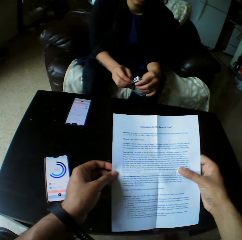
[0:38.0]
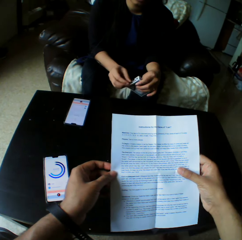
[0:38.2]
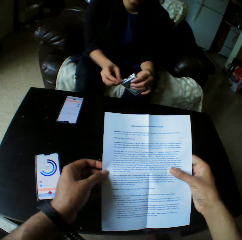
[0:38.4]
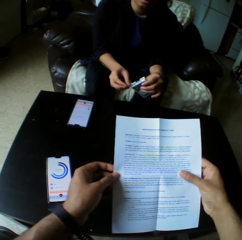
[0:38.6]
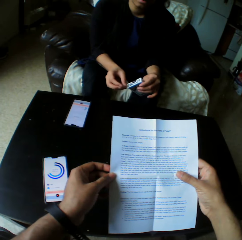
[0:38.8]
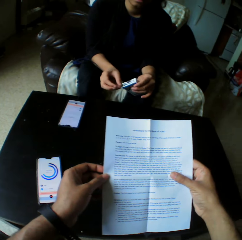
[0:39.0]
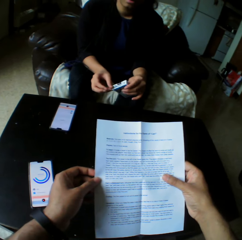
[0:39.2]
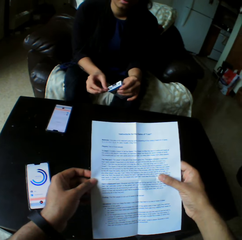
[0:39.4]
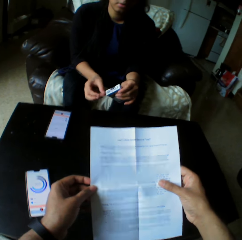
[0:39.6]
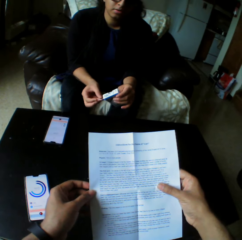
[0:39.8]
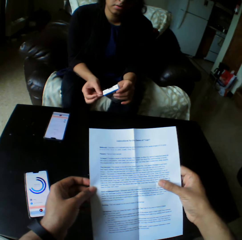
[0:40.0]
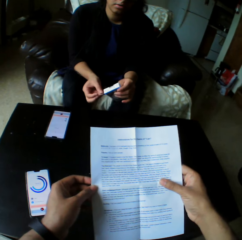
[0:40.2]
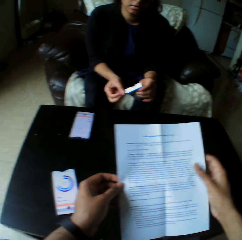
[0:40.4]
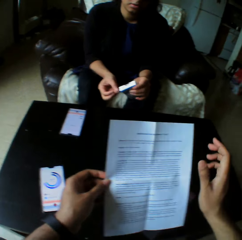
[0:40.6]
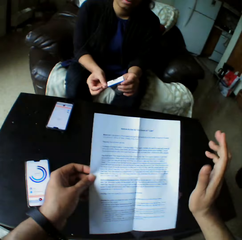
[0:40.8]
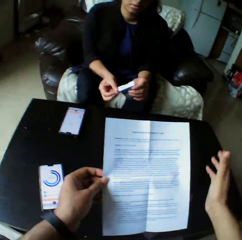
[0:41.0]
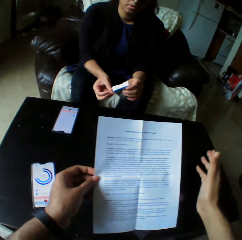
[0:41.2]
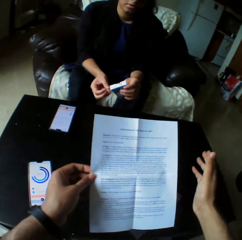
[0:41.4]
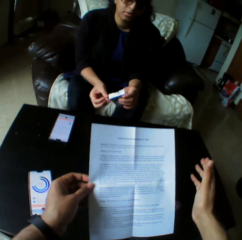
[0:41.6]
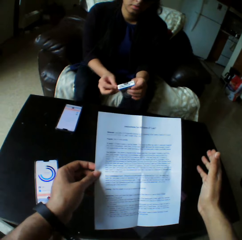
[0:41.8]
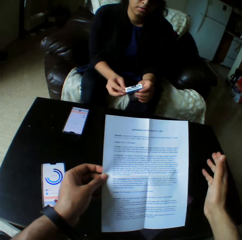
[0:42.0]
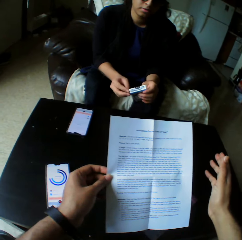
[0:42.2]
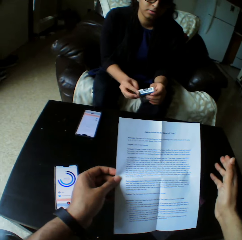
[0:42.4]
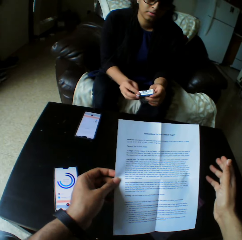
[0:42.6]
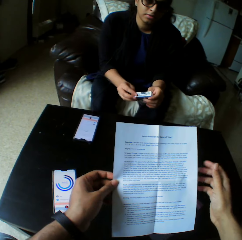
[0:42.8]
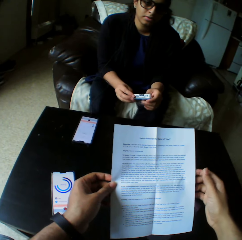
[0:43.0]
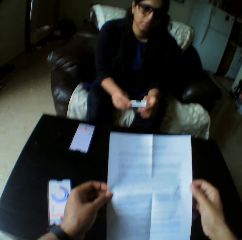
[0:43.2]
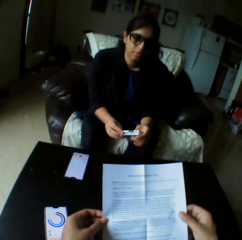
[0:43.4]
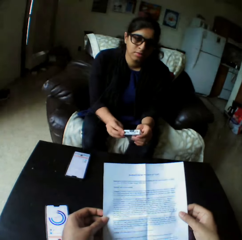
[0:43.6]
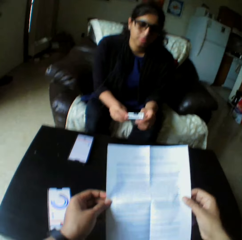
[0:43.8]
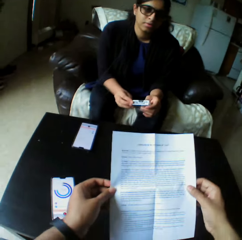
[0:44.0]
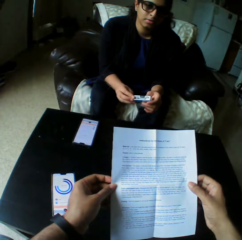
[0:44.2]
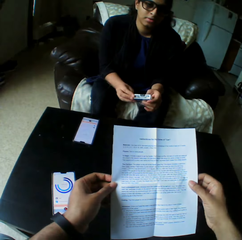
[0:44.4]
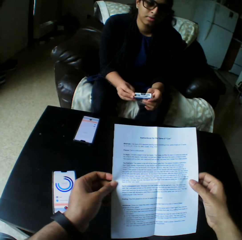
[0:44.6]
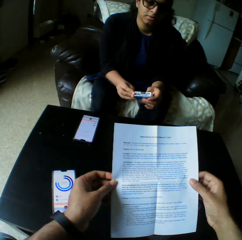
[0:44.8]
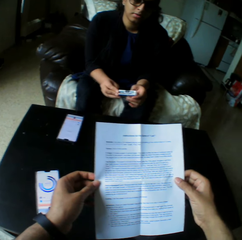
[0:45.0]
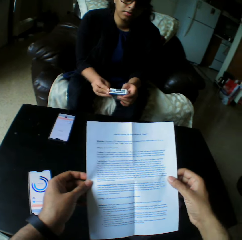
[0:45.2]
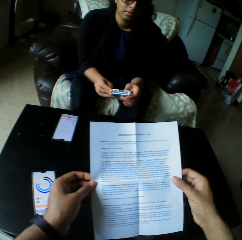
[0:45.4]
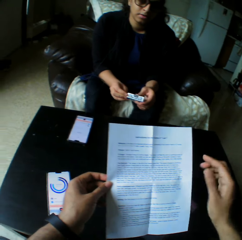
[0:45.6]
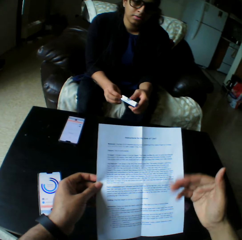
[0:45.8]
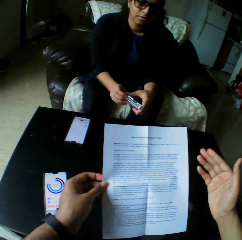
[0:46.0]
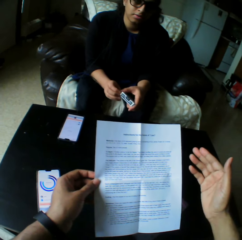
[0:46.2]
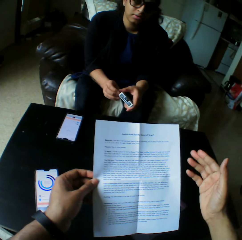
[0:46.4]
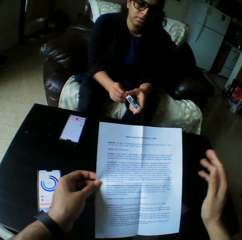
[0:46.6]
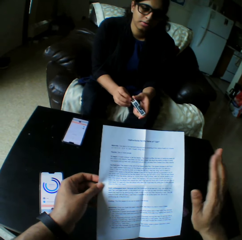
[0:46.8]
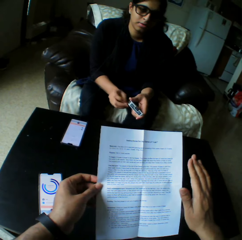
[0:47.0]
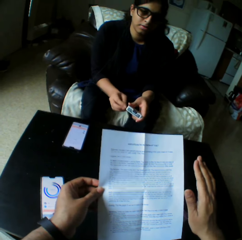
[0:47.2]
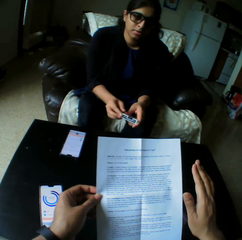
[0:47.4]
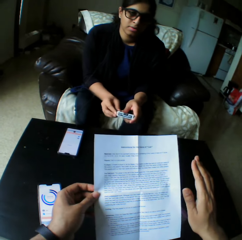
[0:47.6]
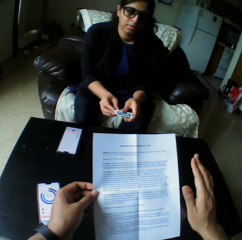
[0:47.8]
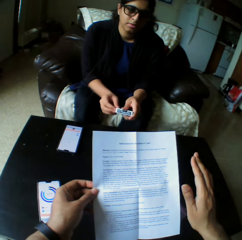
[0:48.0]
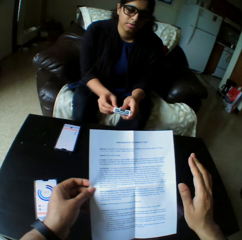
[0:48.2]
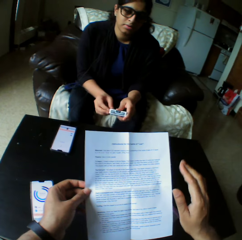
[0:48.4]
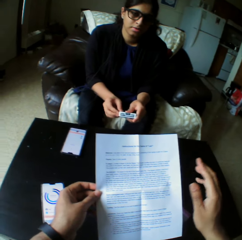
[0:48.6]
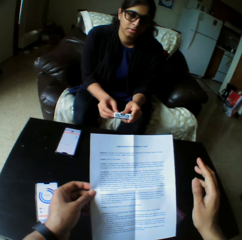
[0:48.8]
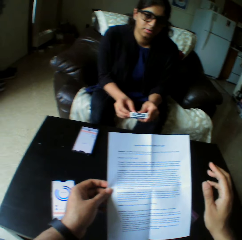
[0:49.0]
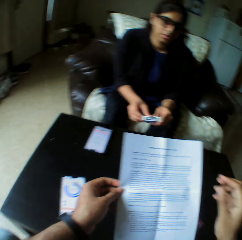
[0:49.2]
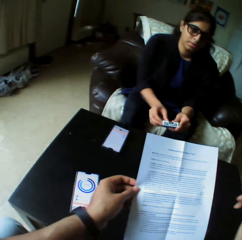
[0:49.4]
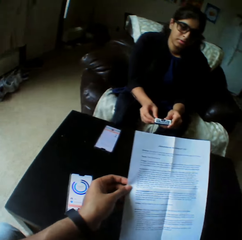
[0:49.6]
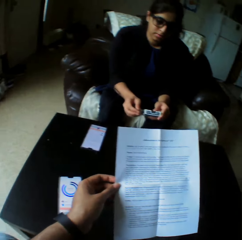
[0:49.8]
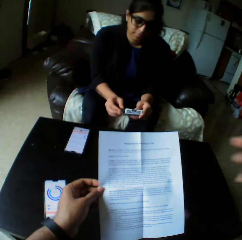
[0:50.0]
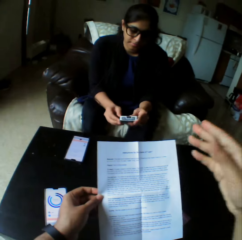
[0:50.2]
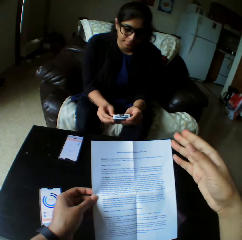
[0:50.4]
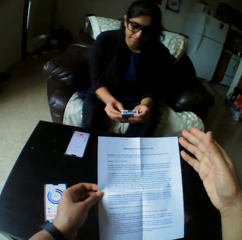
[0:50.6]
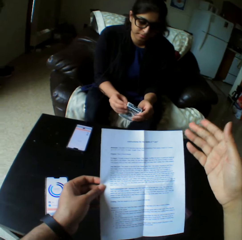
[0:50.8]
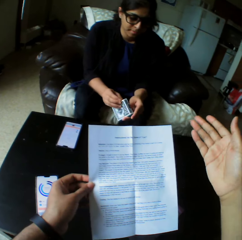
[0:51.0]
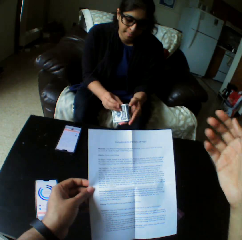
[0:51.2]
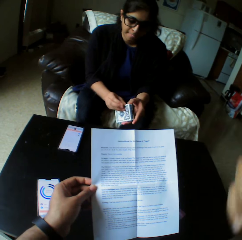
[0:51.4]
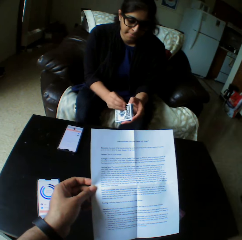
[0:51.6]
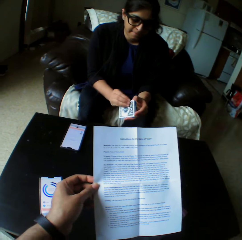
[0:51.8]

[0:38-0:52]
The camera wearer pulls his hand off the paper. He reads the paper. He holds the paper with both hands. He gestures his hand. A woman opens the box. The camera wearer gestures his hand.

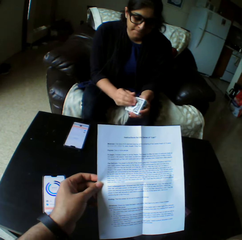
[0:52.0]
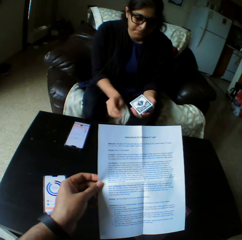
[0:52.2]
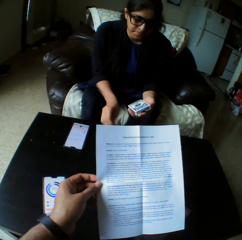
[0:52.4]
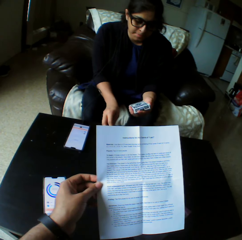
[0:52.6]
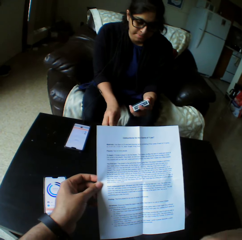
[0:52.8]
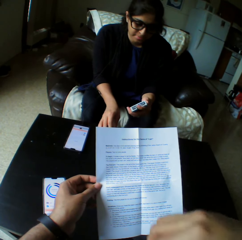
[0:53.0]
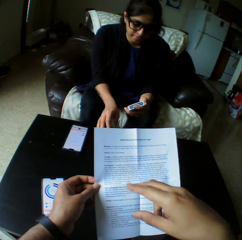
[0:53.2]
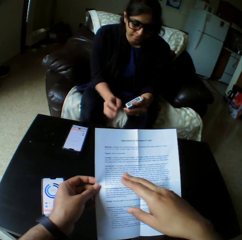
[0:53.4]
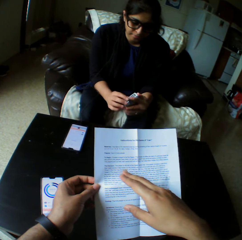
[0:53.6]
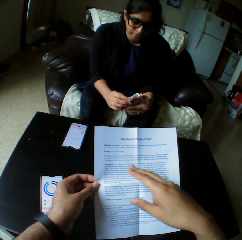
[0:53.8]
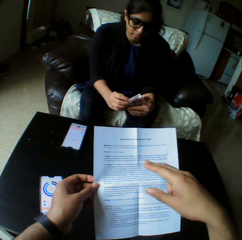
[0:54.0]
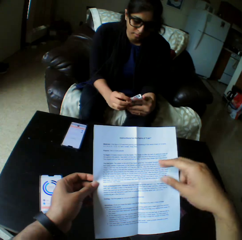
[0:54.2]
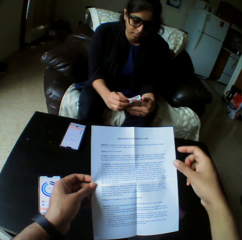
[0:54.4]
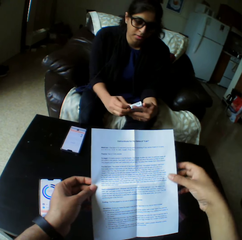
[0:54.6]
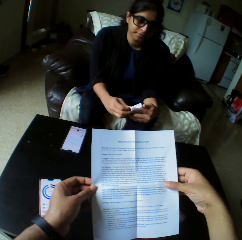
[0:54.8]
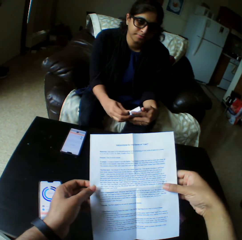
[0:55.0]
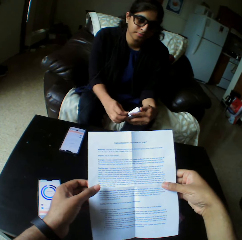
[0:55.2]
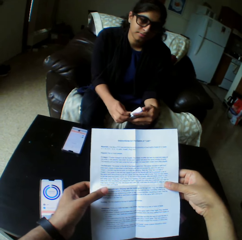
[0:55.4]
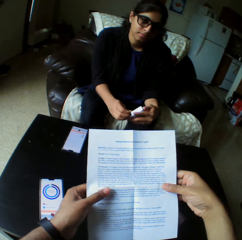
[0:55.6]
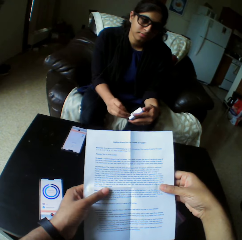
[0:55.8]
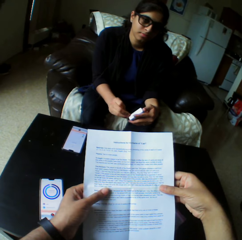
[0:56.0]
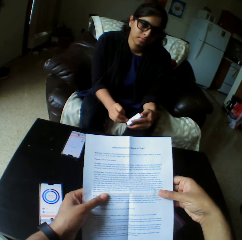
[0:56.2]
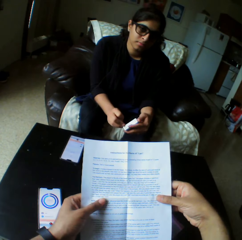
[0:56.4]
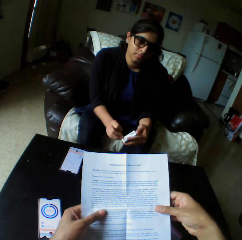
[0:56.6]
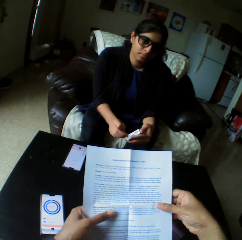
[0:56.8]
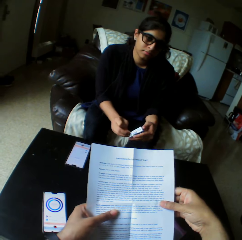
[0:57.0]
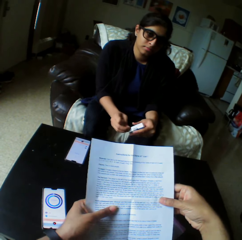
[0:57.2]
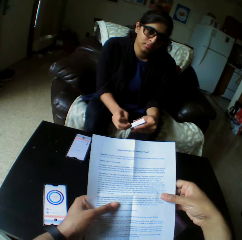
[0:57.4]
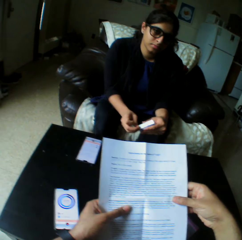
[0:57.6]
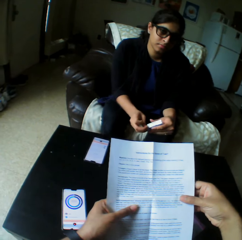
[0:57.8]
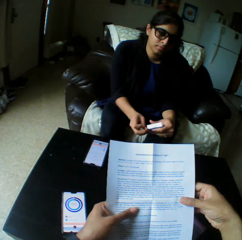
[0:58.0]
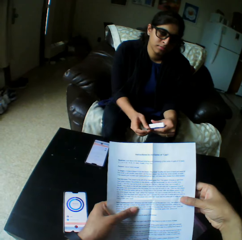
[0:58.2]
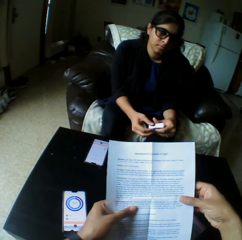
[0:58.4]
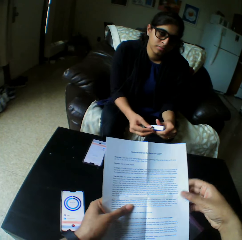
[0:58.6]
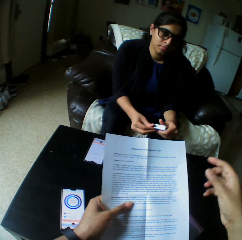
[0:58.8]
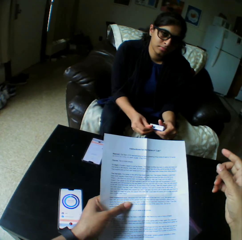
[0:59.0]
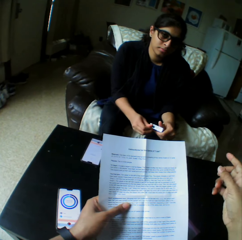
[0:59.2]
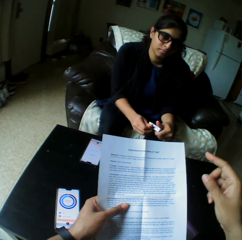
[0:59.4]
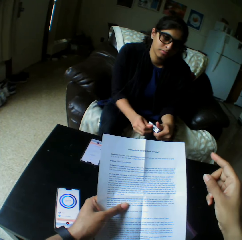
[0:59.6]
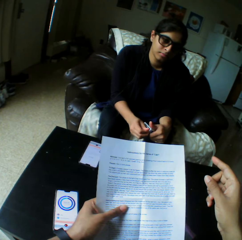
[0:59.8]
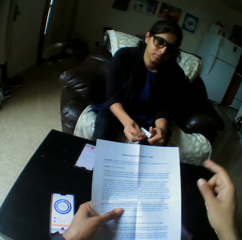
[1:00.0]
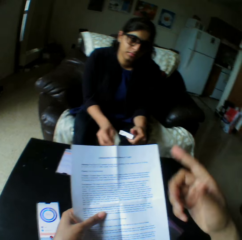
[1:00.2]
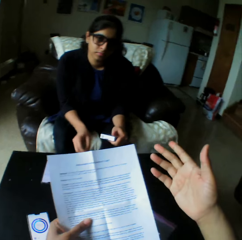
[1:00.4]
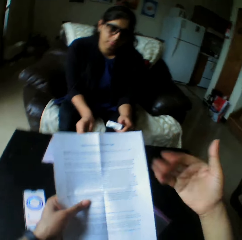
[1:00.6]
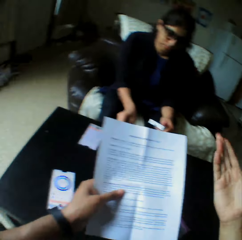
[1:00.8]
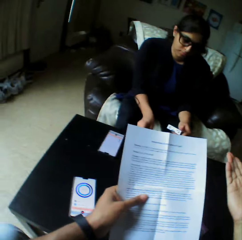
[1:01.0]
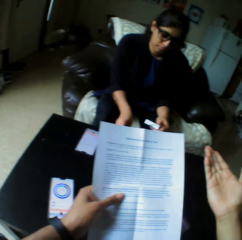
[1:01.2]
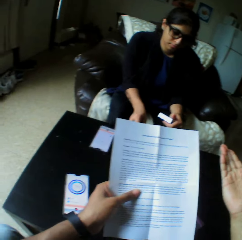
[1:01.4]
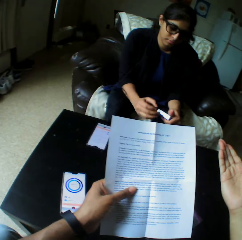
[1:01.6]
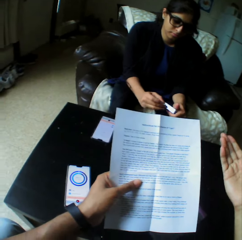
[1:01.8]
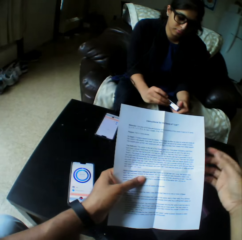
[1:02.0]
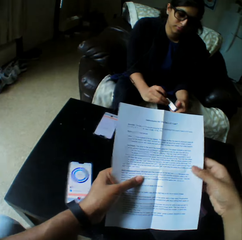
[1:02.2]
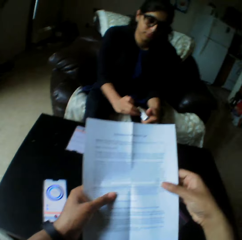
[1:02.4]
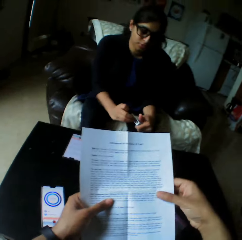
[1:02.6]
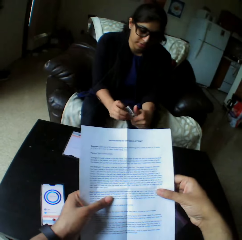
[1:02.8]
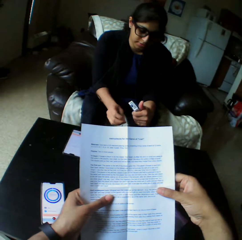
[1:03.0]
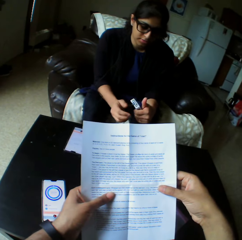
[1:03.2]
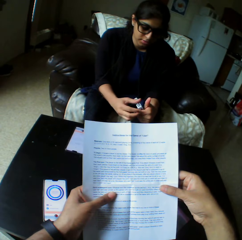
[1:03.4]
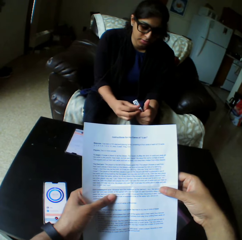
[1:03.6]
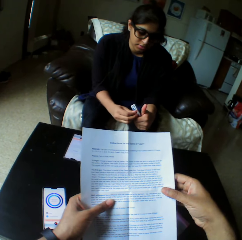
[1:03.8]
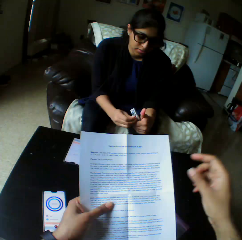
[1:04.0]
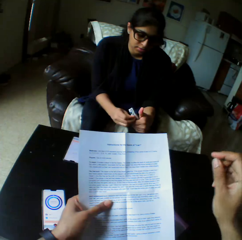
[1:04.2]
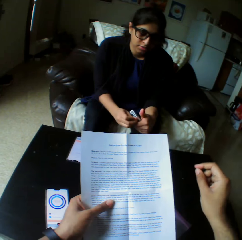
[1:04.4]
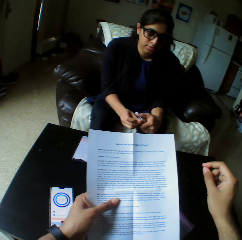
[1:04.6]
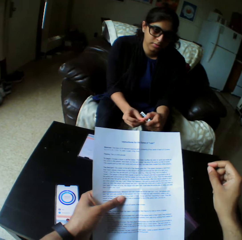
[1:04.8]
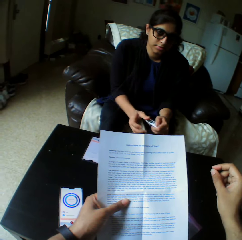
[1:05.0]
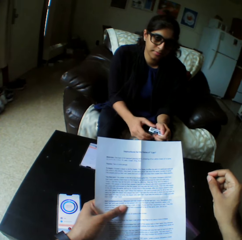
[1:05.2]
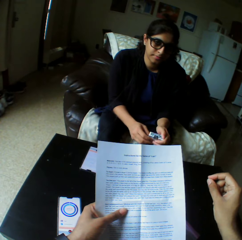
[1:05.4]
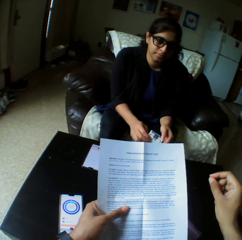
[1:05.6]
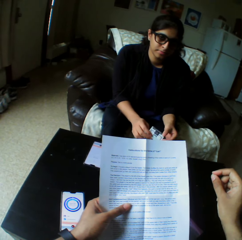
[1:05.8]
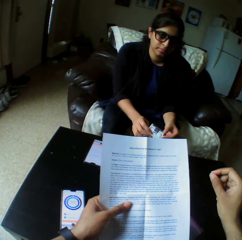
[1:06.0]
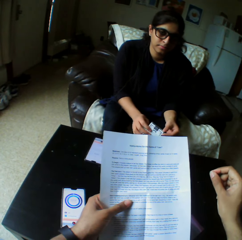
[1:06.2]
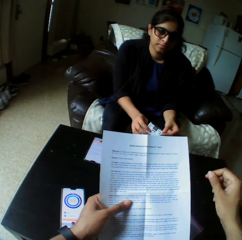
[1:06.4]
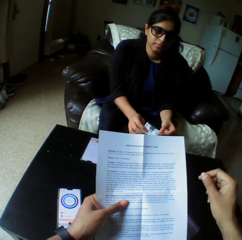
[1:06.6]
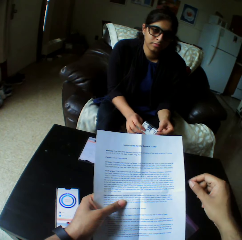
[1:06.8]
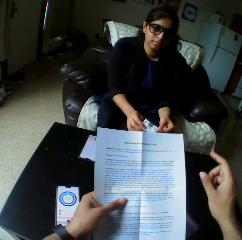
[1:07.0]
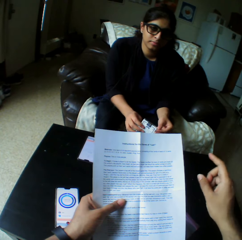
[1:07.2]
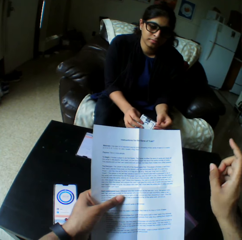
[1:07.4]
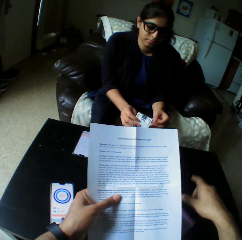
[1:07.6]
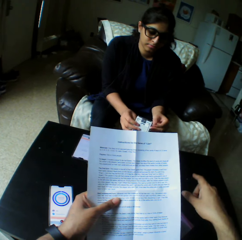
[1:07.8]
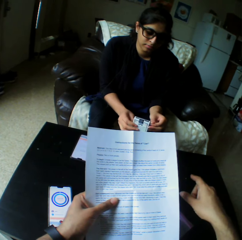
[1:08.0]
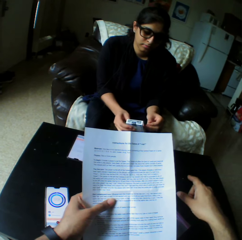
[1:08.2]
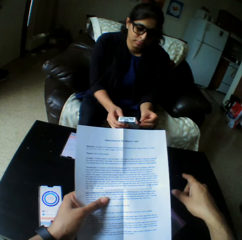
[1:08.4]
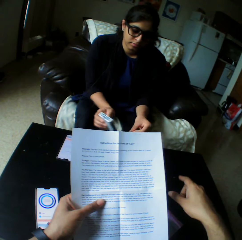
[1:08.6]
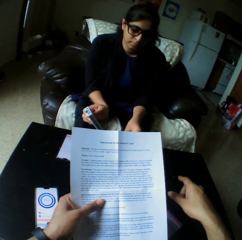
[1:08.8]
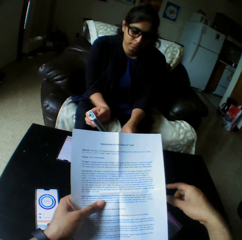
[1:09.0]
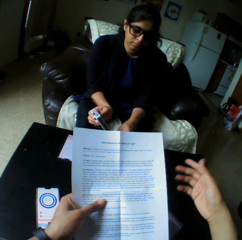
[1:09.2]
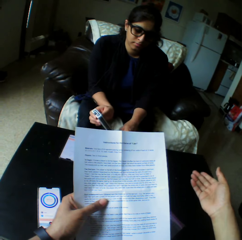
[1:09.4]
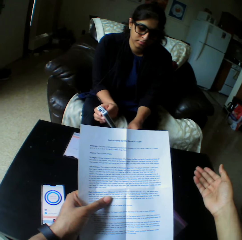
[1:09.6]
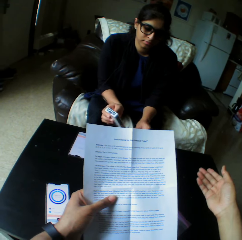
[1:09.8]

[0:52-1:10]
The camera wearer reads the paper. He holds the paper with both hands. He reads the paper. He gestures his hand. He holds the paper with both hands. He reads the paper. He gestures his hand. A woman opens the box. The camera wearer gestures his hand.
